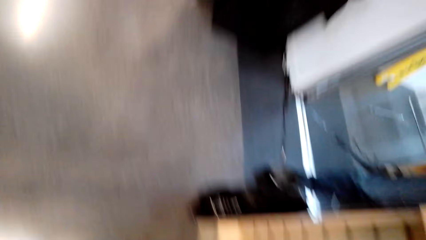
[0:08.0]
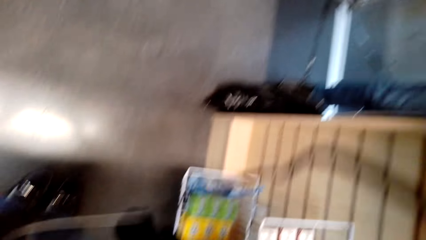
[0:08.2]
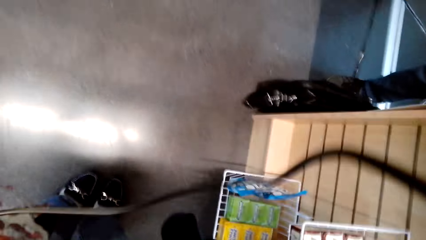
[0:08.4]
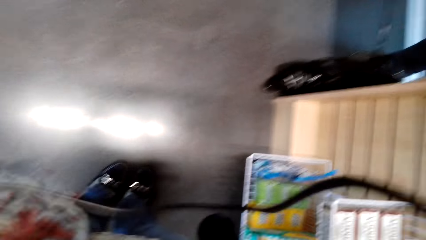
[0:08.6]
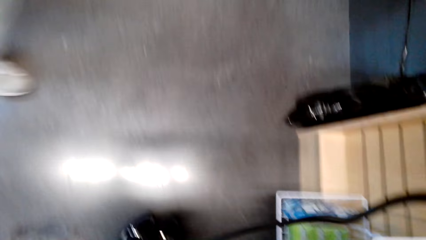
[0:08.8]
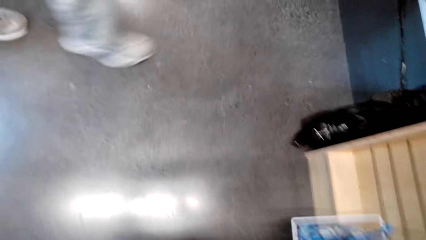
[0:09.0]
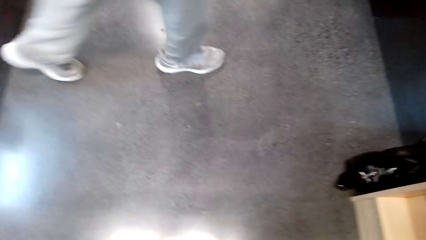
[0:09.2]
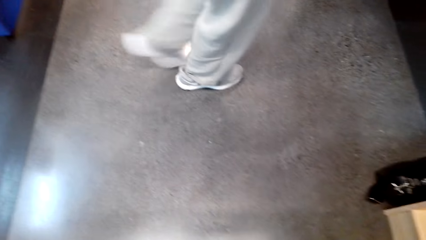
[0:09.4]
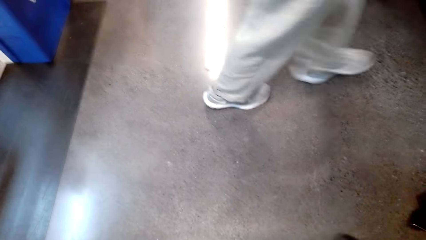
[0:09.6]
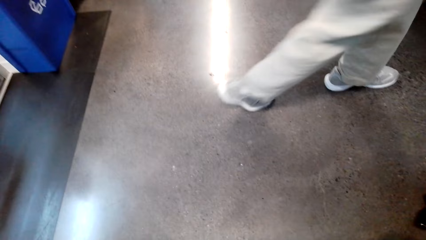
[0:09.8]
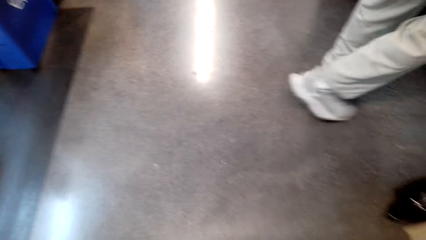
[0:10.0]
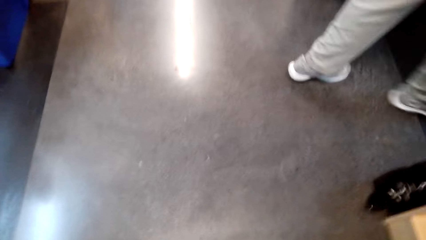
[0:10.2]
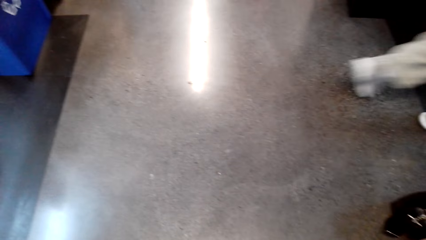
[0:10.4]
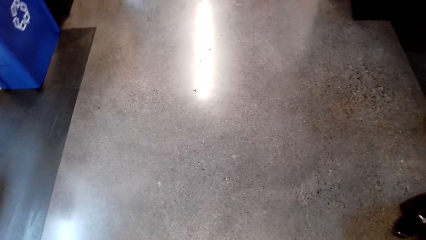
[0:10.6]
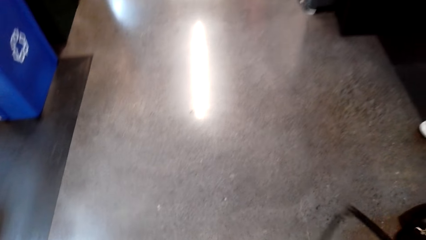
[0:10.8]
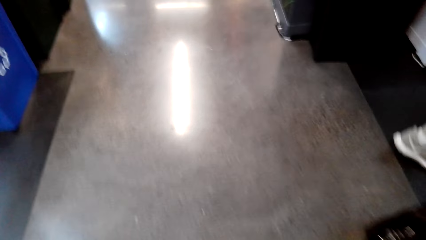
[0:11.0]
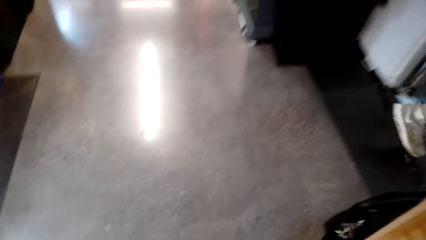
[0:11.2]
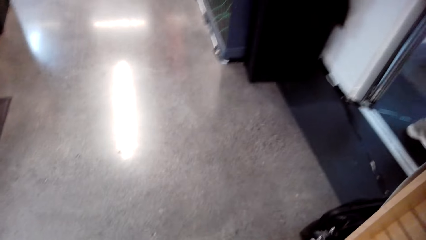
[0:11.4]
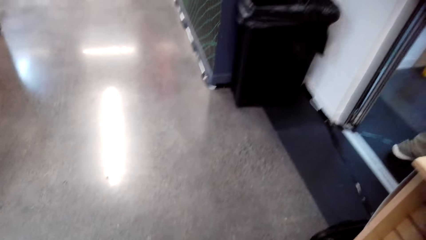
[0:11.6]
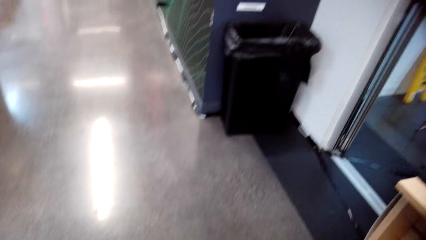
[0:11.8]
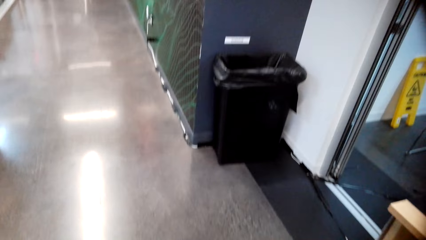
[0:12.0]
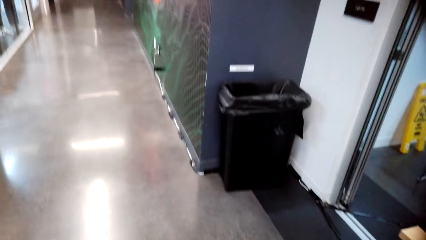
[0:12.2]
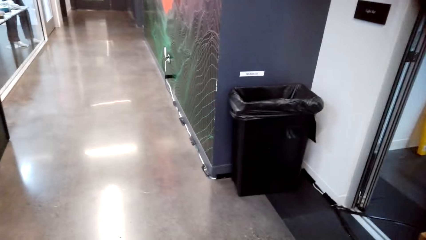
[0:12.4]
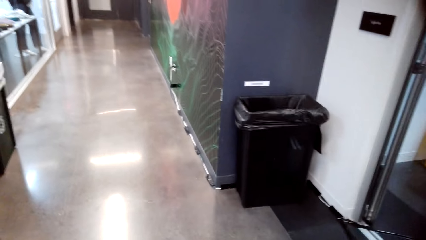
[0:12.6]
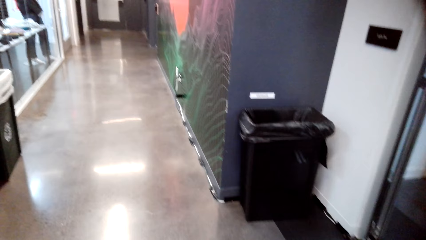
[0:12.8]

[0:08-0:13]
The camera wearer adjusts the camera.

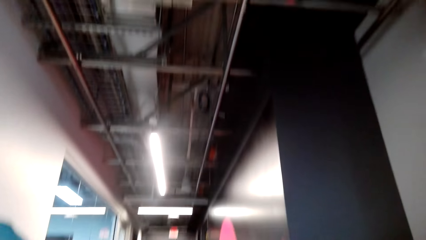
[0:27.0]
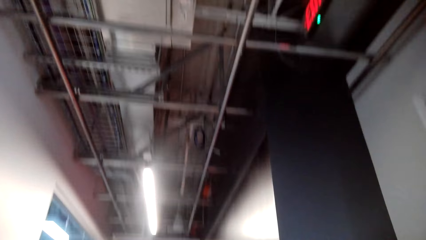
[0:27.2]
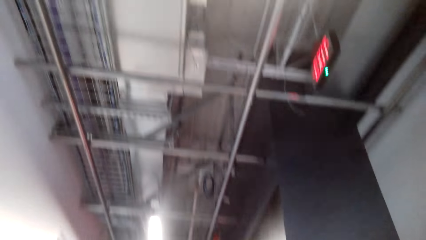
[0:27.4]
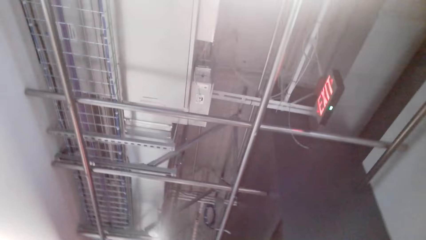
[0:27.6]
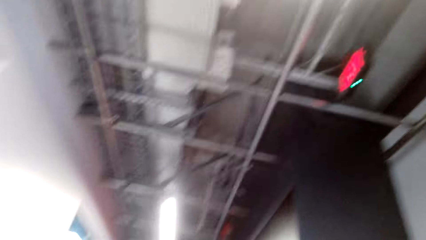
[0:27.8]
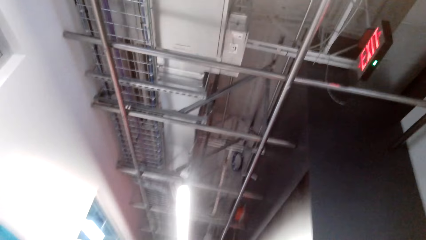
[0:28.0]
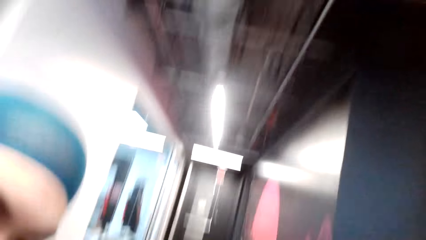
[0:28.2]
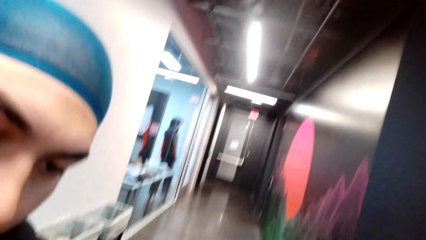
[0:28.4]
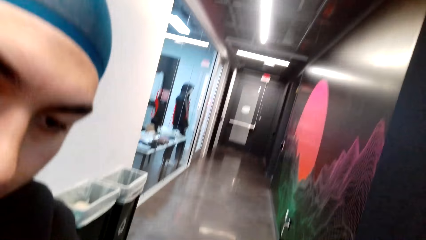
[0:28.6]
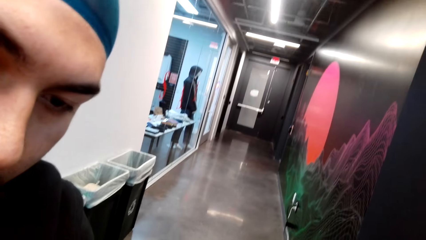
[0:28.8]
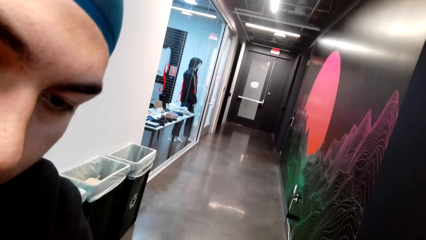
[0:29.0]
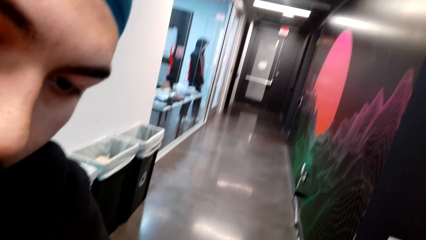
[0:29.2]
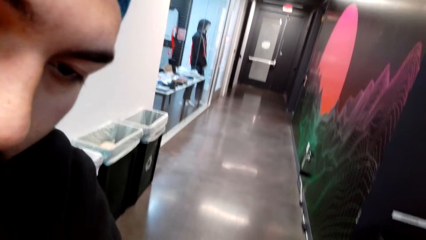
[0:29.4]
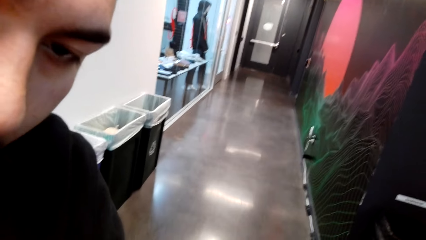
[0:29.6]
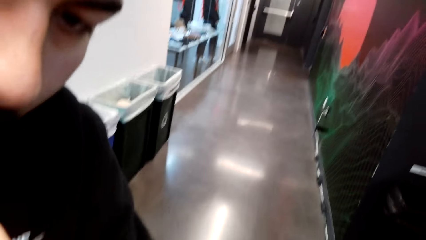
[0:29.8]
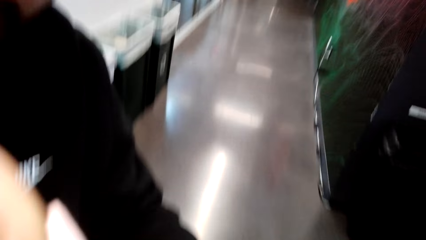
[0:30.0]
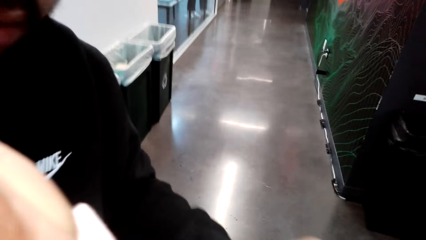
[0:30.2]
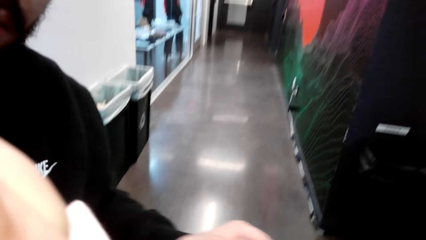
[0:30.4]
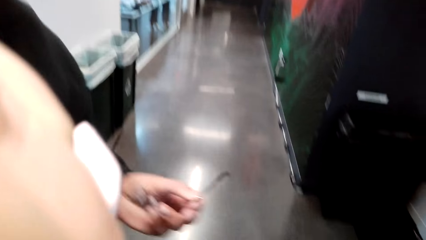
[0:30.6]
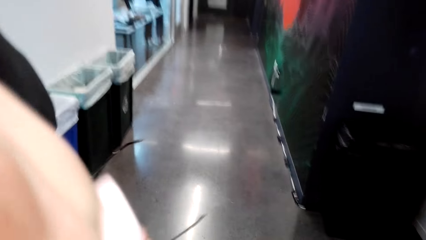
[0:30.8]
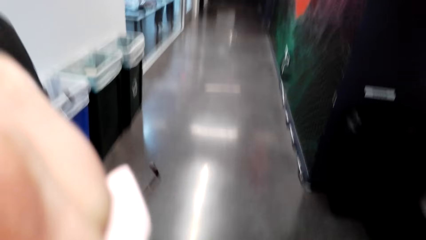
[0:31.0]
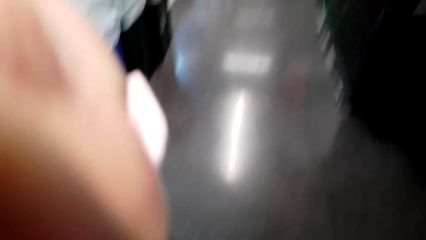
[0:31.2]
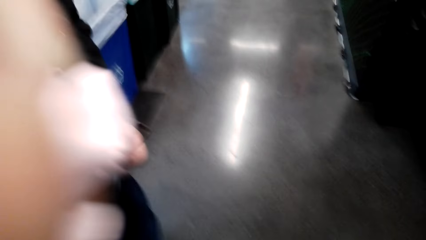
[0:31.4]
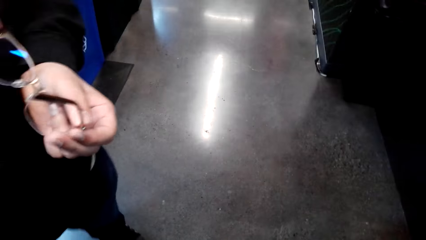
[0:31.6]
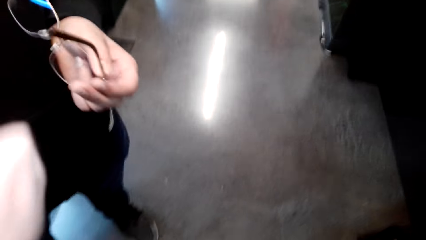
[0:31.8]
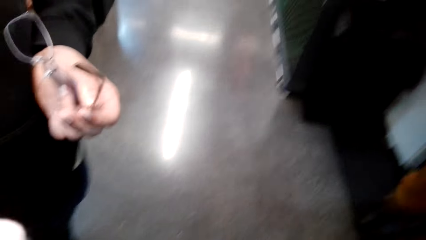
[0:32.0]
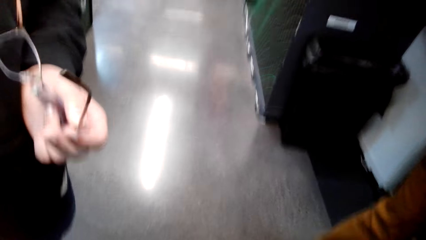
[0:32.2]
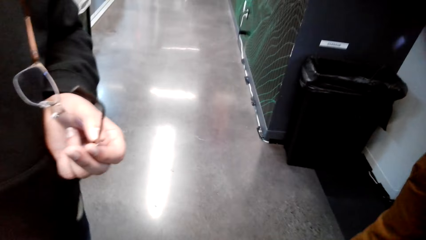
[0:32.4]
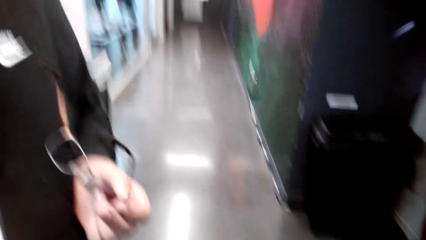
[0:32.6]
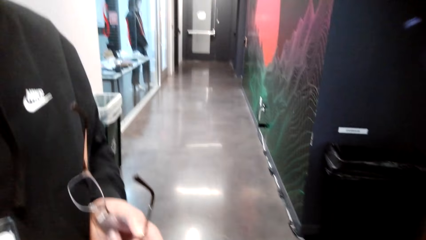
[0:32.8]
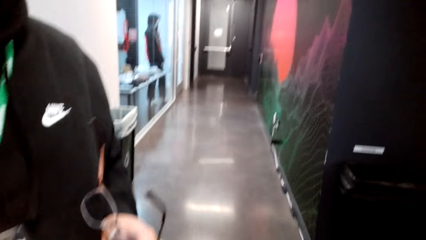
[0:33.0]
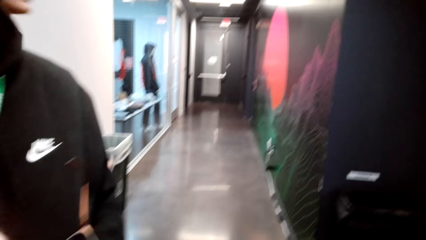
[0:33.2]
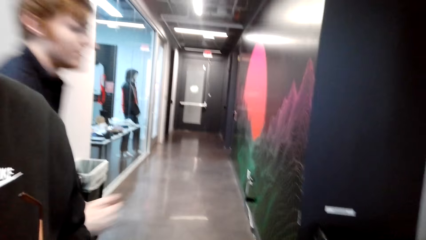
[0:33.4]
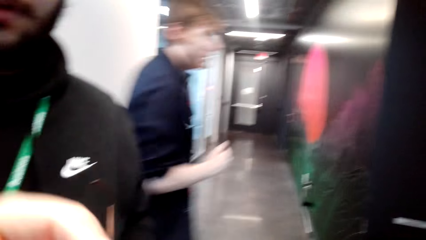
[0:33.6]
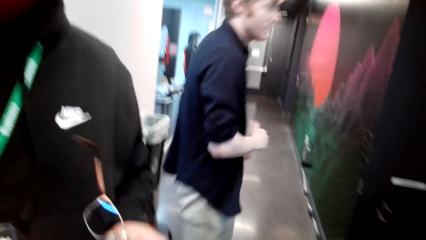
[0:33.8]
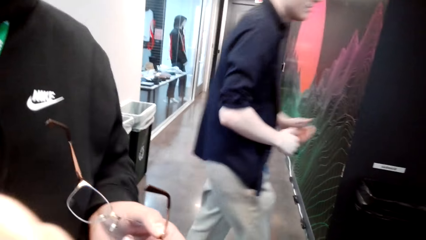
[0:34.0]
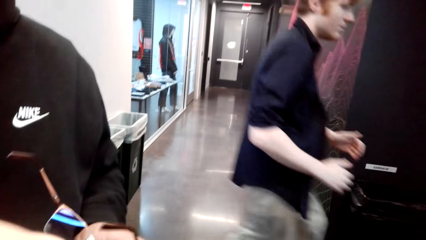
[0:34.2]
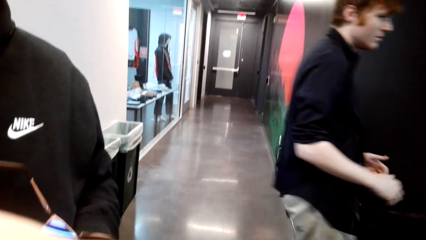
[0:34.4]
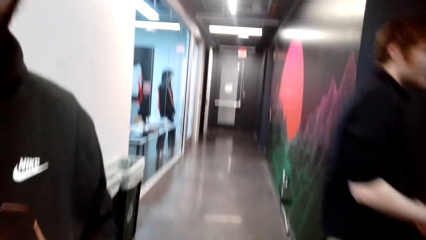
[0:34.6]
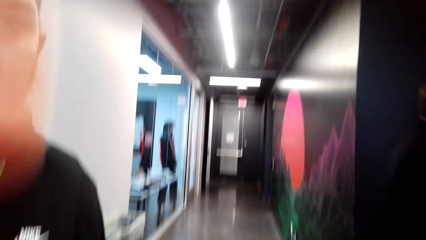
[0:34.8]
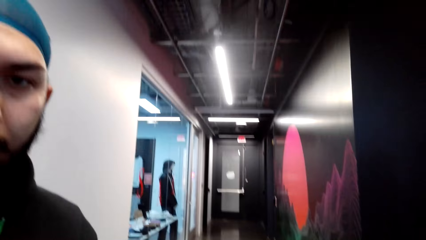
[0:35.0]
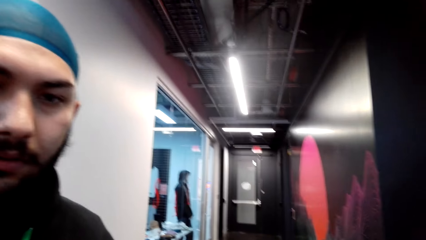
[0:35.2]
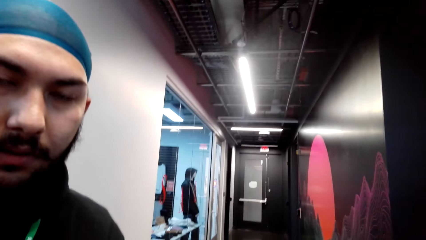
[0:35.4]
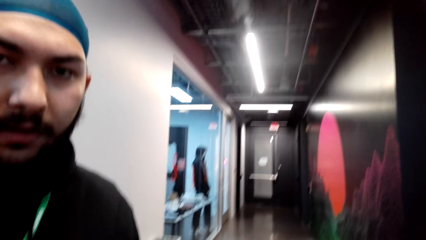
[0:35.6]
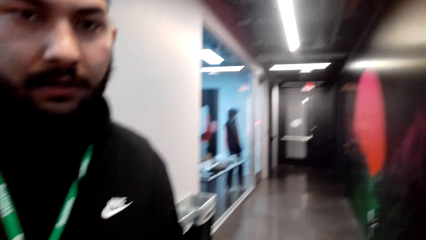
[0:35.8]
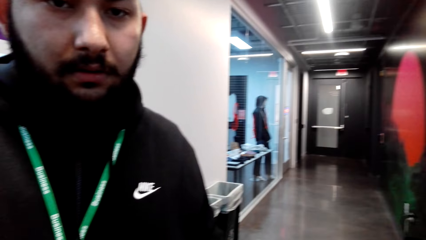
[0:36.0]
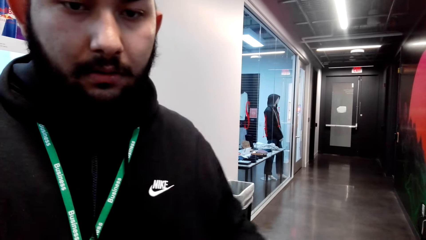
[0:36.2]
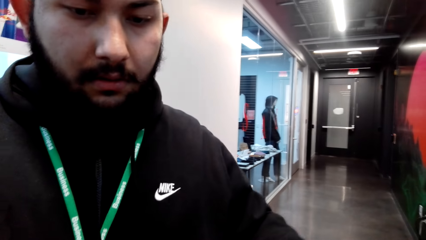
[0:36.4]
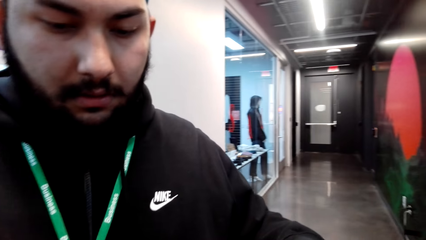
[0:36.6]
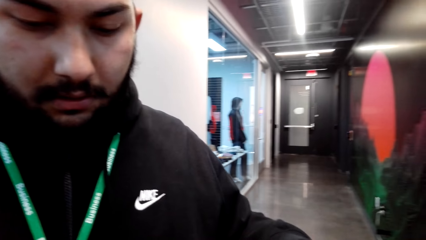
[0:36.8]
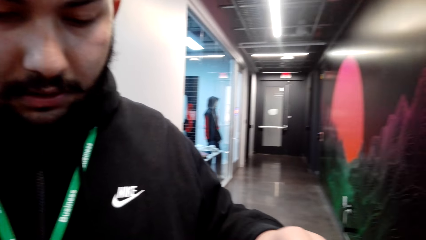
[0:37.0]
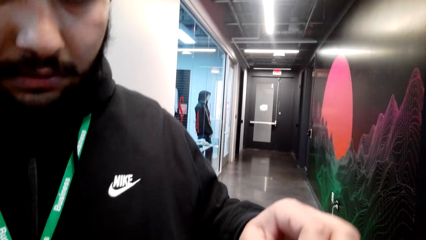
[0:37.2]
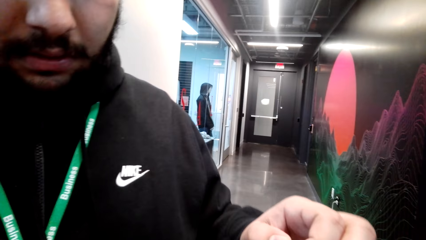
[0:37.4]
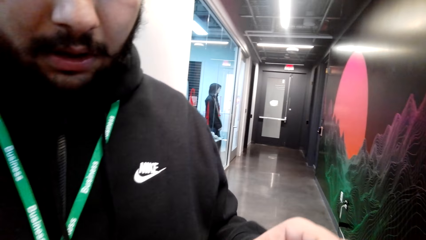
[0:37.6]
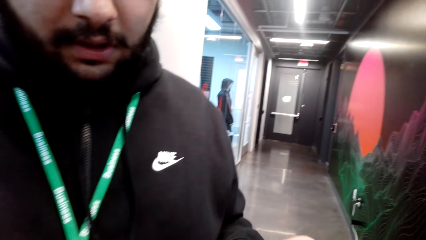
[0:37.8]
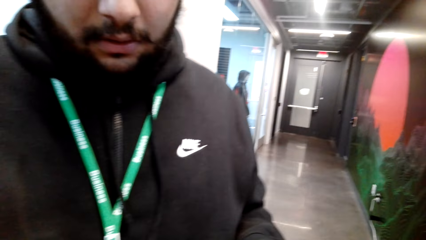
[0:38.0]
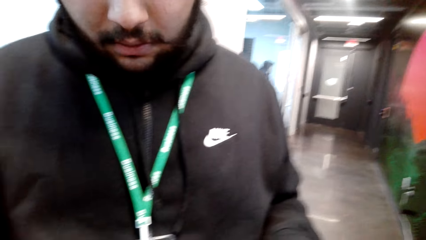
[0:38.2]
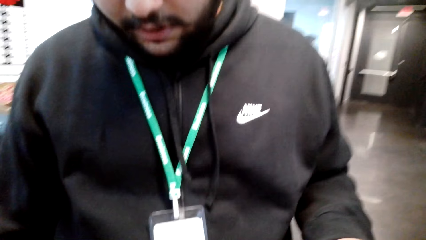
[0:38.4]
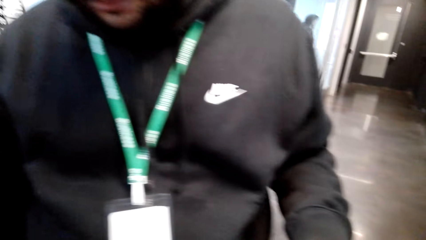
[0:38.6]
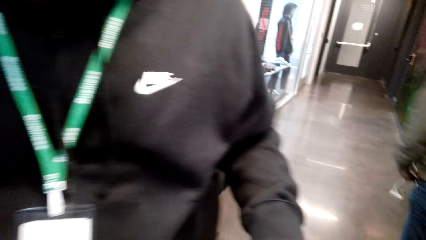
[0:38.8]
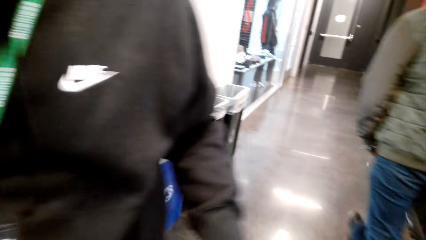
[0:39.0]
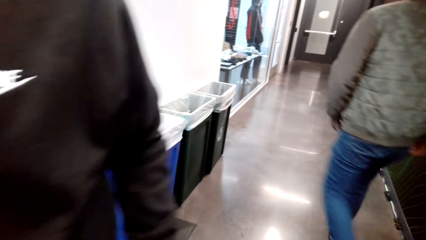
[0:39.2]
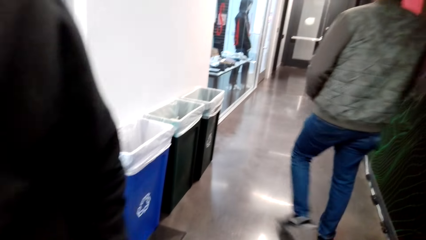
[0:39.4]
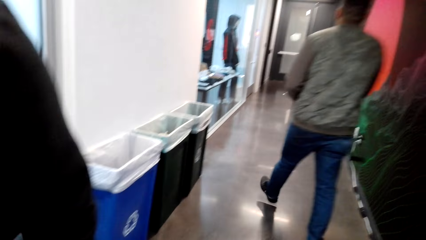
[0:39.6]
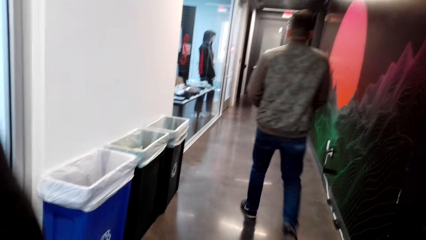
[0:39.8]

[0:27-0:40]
A man talks to the camera wearer. The man fixes the camera wearer's camera.
